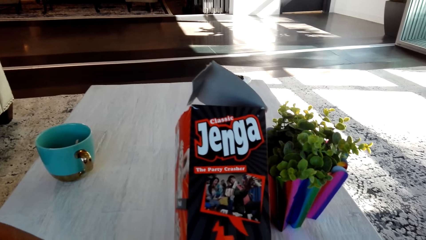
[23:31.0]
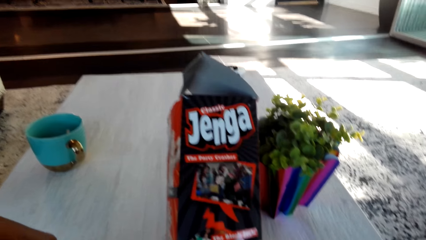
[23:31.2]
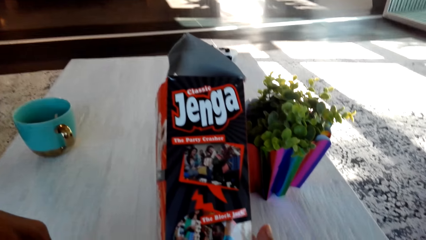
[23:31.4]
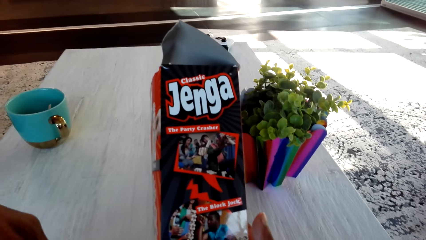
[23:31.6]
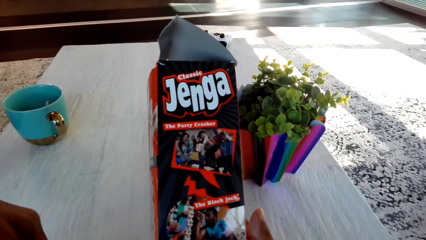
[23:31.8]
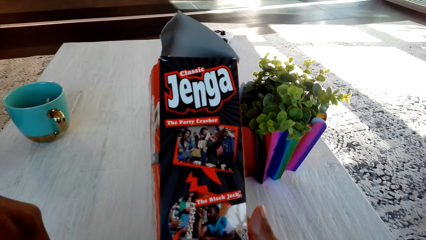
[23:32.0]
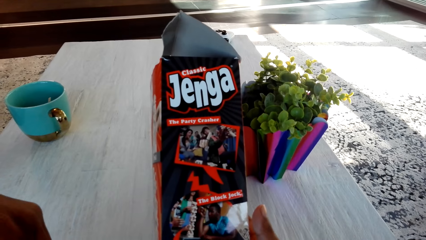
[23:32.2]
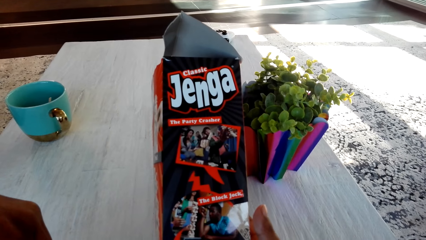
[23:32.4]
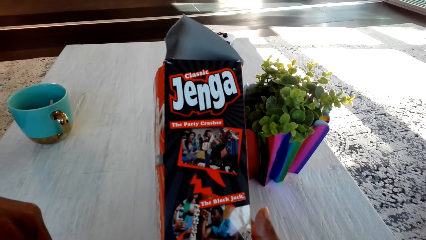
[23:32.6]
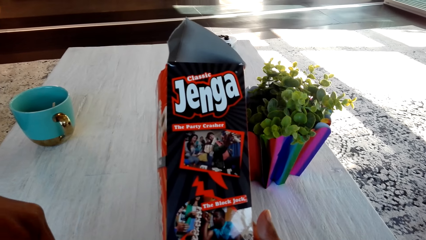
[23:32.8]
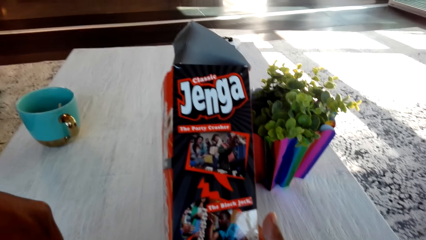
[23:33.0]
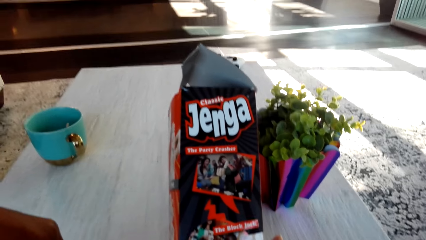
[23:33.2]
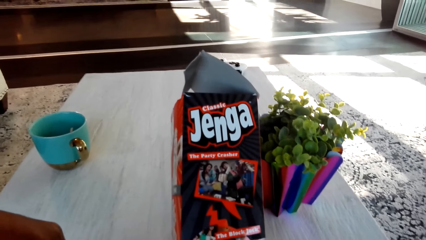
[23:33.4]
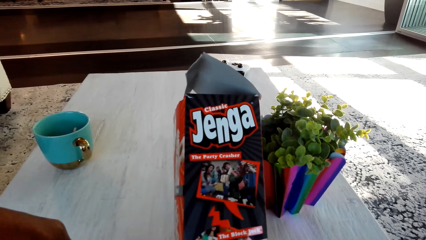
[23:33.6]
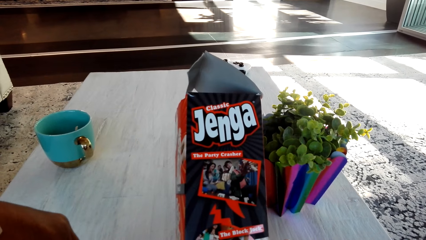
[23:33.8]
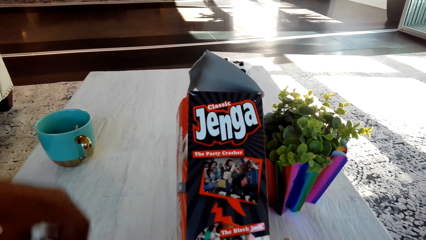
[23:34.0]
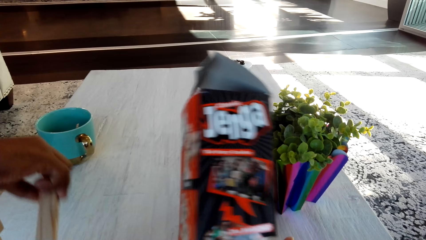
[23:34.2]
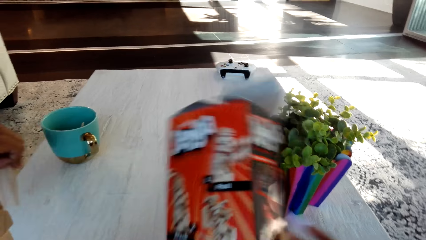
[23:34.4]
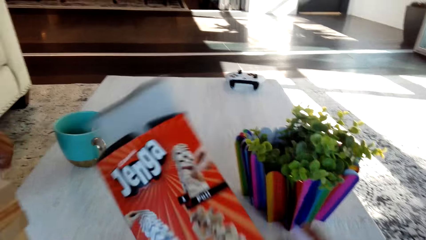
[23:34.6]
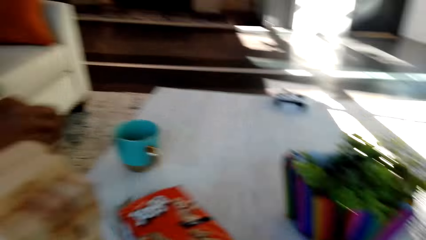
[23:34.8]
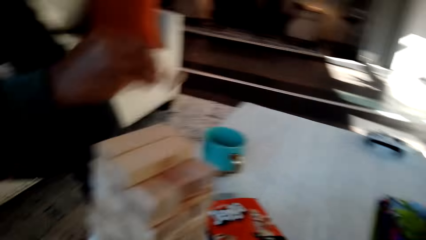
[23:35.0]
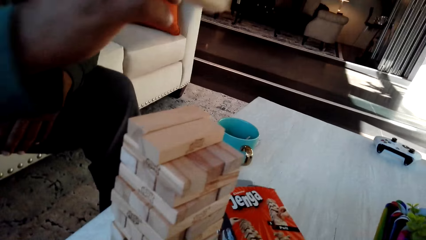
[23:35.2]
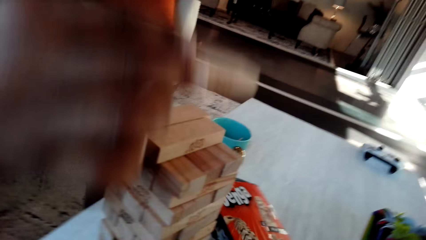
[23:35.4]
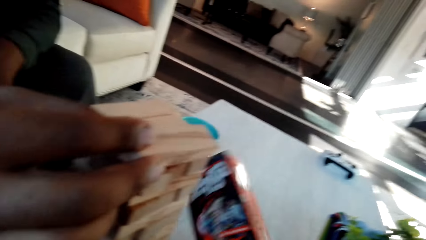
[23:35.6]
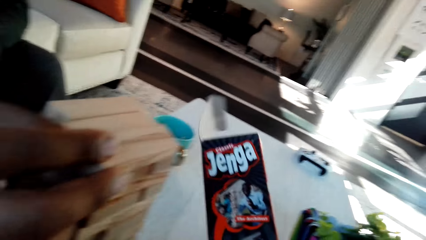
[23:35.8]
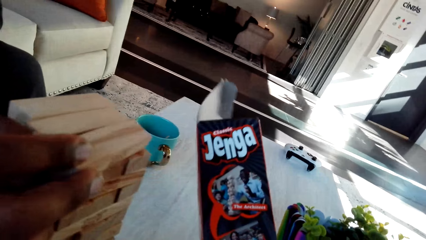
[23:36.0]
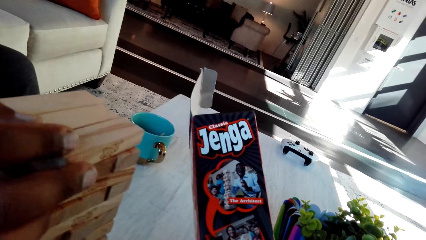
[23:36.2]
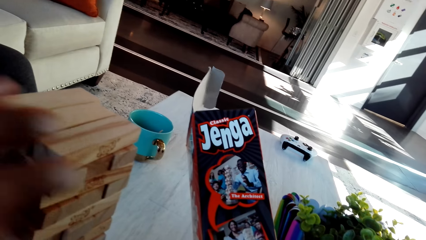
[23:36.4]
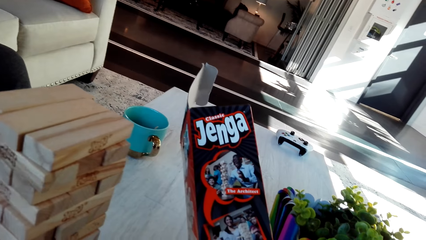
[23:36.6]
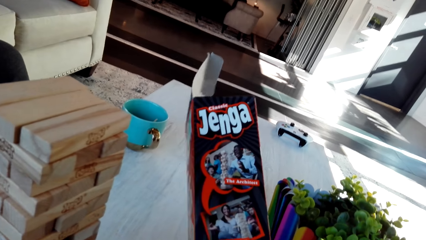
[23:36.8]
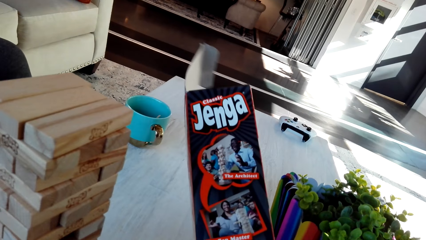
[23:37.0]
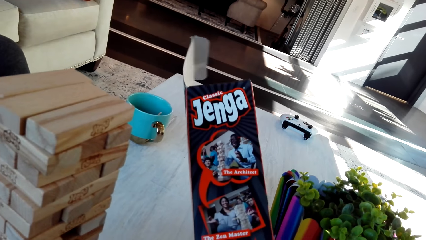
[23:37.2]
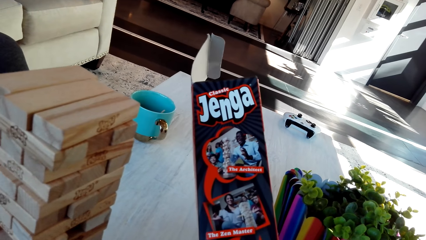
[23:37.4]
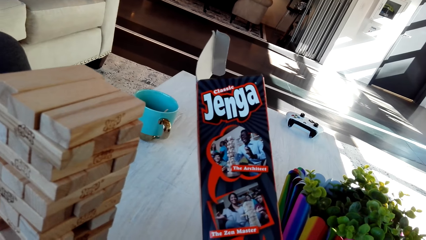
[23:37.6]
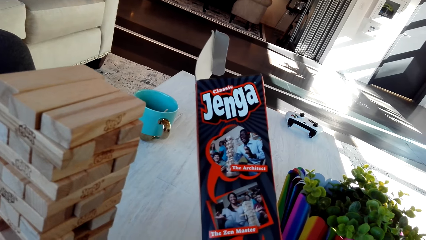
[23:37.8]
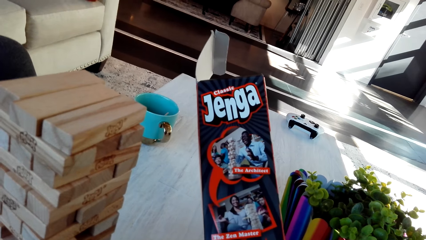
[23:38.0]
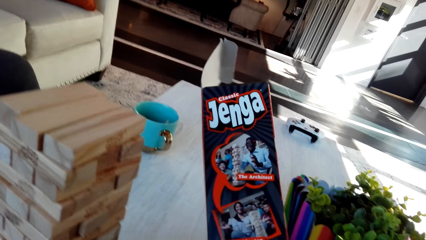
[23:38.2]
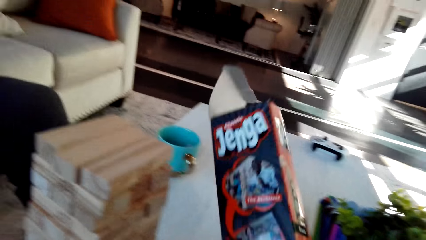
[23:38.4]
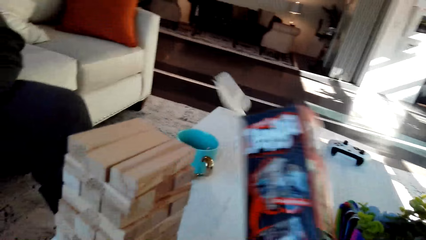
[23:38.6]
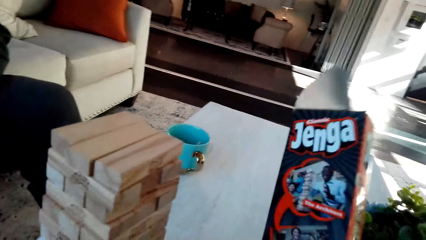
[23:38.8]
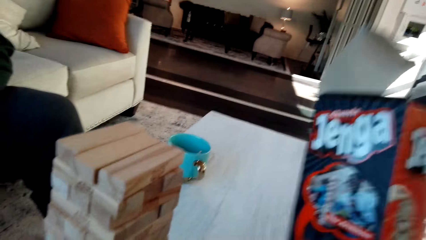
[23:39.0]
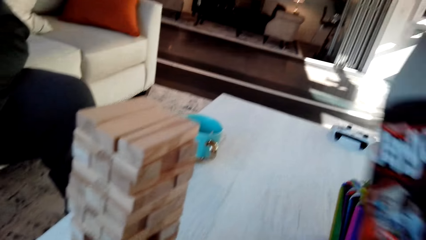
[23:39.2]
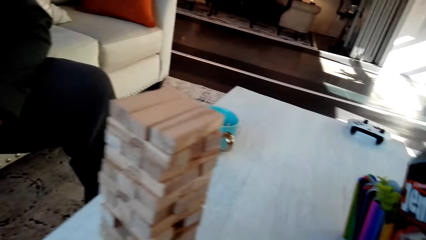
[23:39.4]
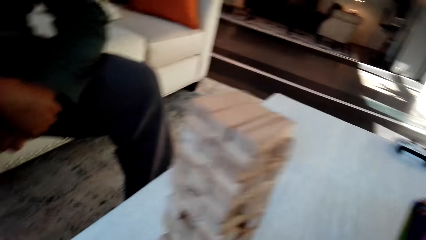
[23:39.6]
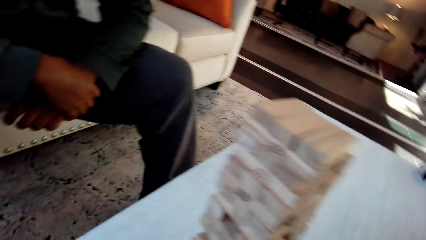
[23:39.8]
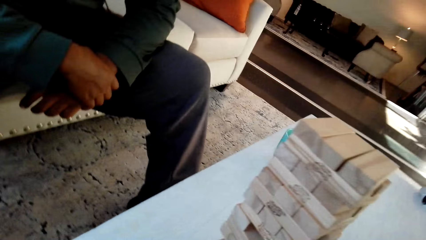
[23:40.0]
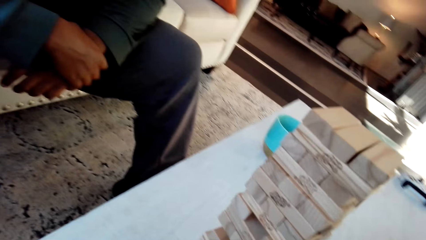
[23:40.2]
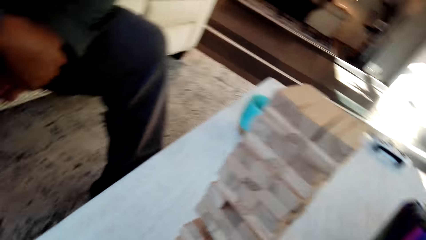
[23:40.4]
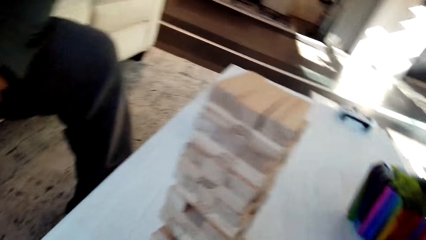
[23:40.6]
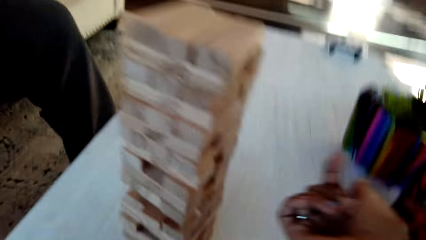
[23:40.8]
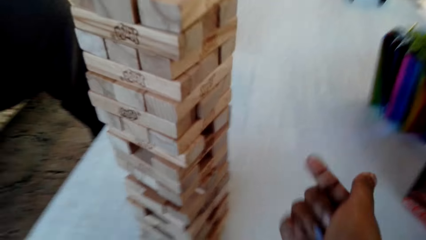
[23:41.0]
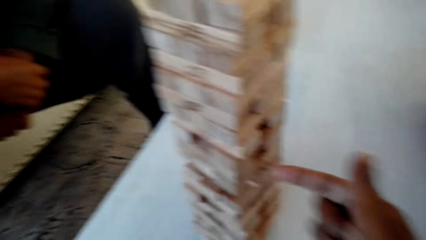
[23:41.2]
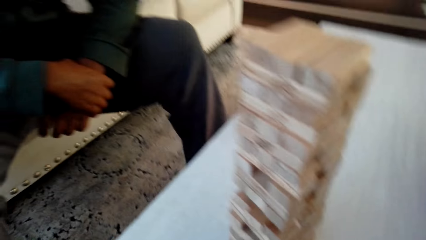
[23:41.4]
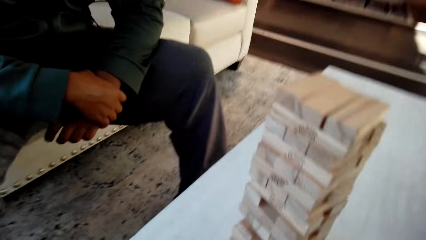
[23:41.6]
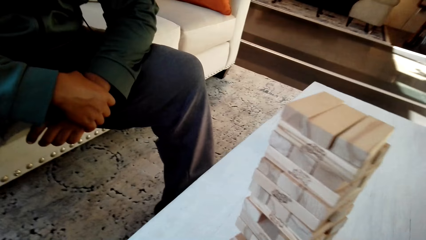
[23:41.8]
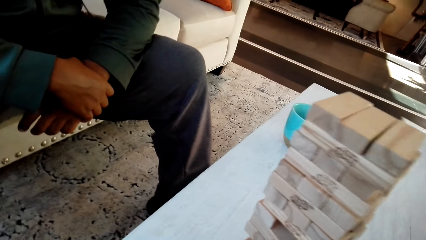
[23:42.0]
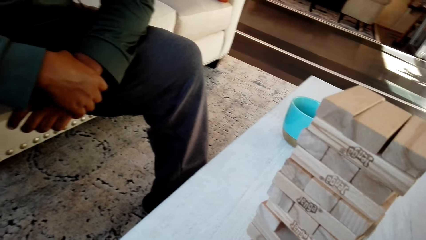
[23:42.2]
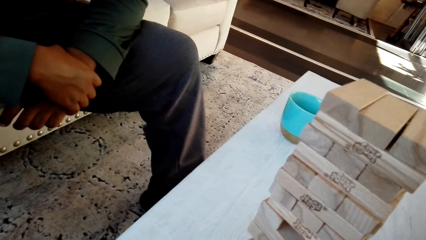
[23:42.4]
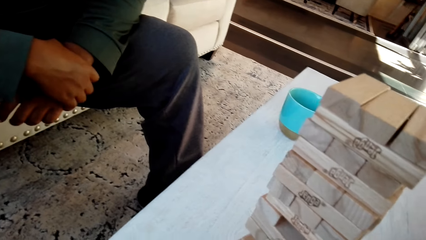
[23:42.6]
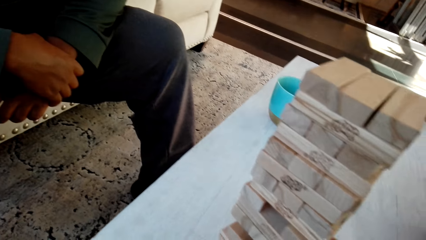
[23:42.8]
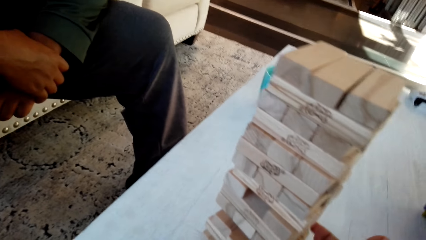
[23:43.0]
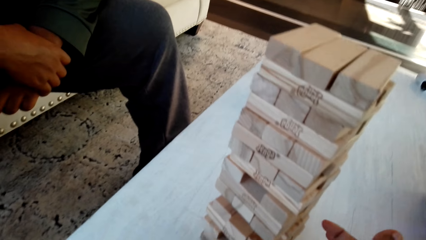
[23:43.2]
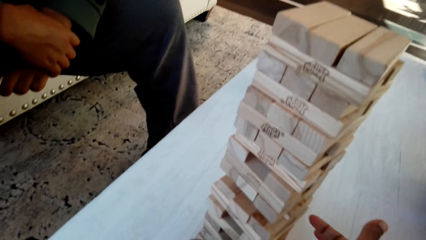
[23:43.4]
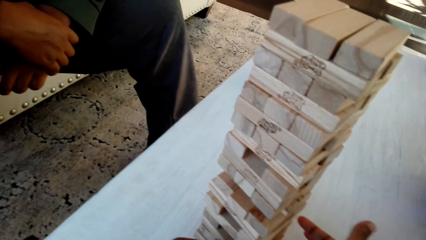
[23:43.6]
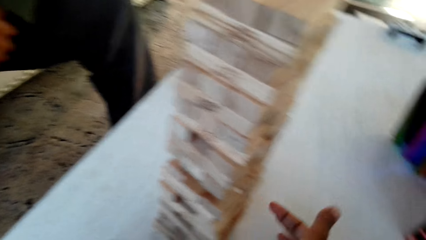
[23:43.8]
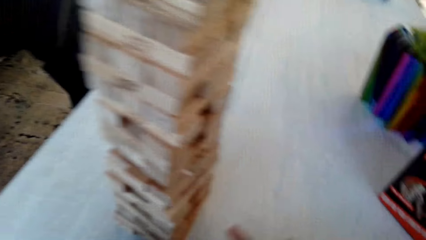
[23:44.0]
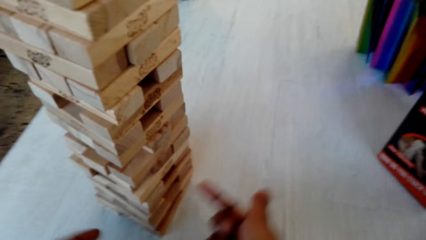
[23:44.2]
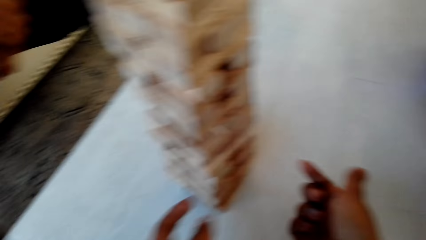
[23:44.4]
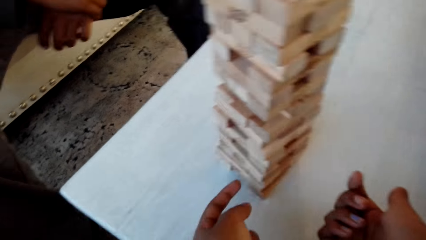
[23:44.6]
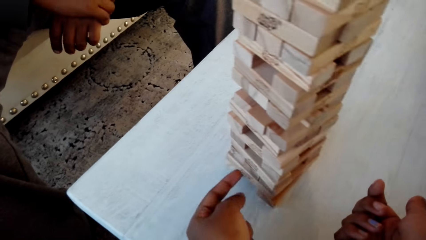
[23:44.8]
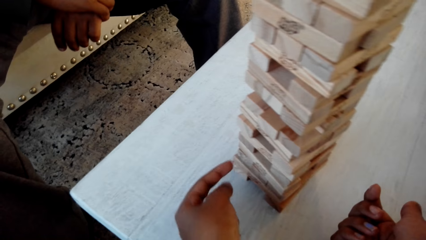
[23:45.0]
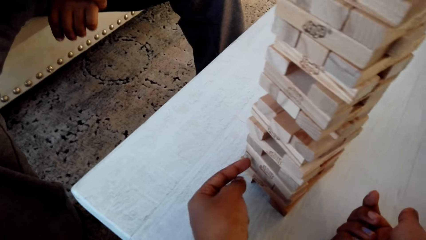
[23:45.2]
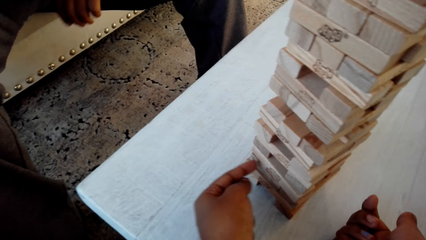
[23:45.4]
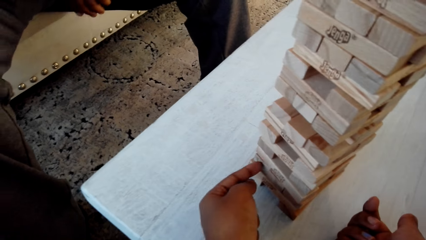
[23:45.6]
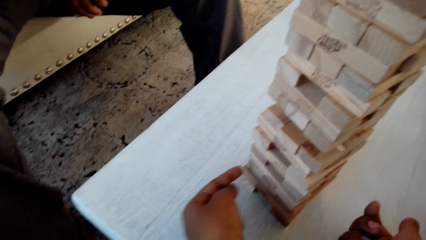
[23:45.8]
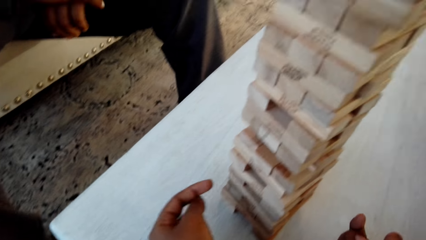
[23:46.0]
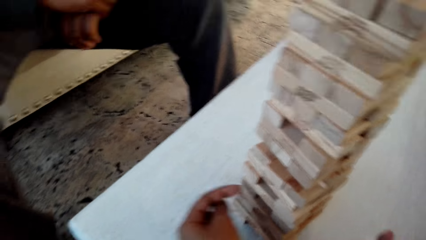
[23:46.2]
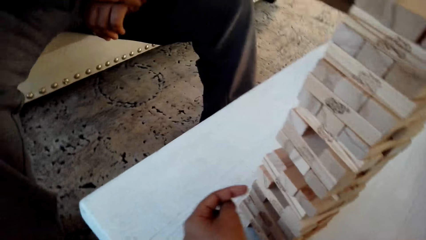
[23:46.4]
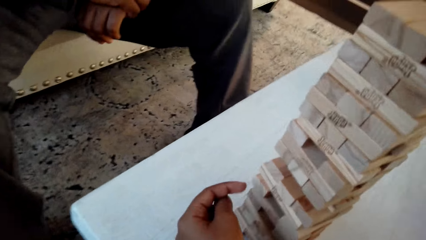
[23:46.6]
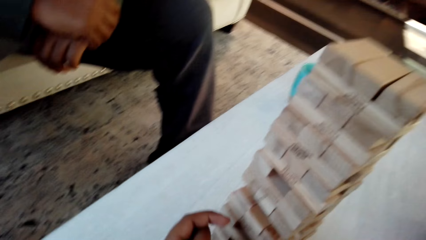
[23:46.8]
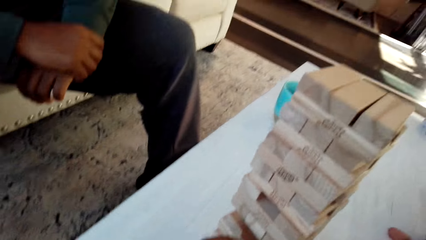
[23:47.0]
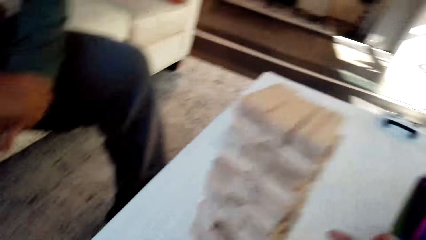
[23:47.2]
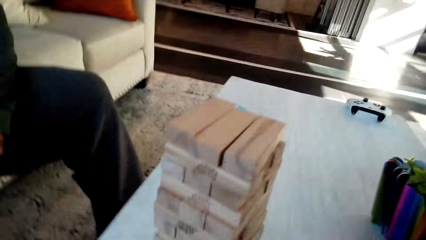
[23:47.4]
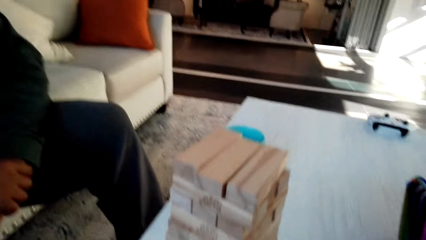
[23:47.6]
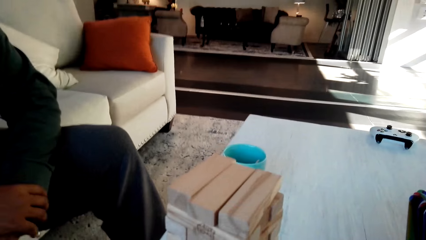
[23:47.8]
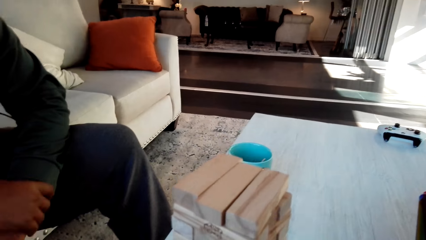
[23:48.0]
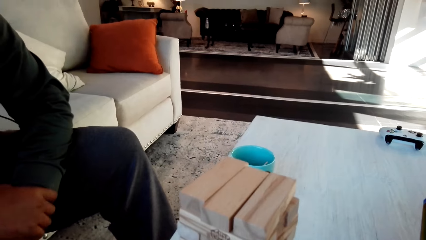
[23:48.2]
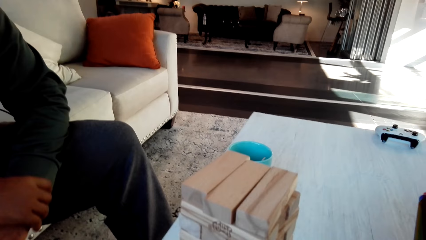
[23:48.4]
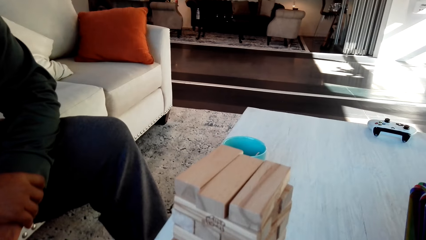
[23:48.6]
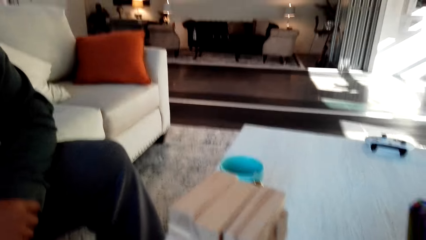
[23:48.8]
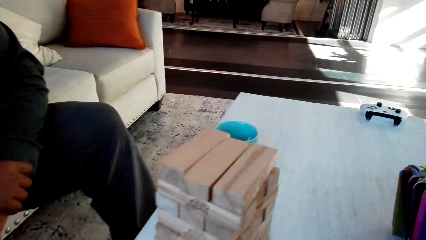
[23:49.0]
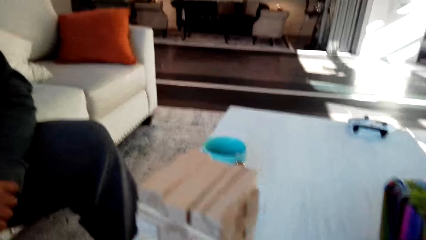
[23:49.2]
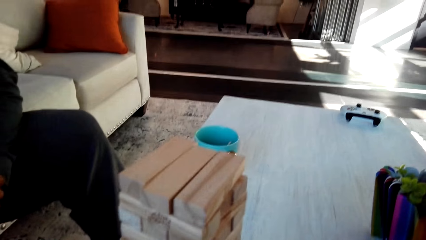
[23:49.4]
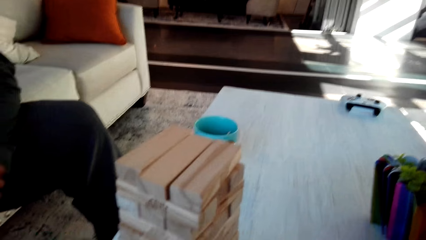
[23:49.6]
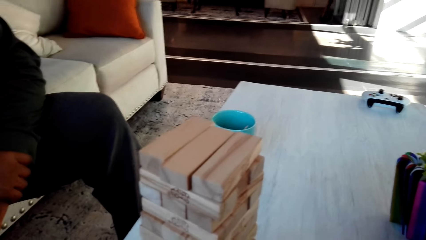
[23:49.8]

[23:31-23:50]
The camera wearer plays the classic jenga game with a man. They drop the box on the table. They play the classic jenga game with the man. They pick up the box, check the box, and place the box on the table. The man looks at the wooden blocks. The camera wearer plays the classic jenga game with the man. They converse with the man. They play the classic jenga game with the man.
